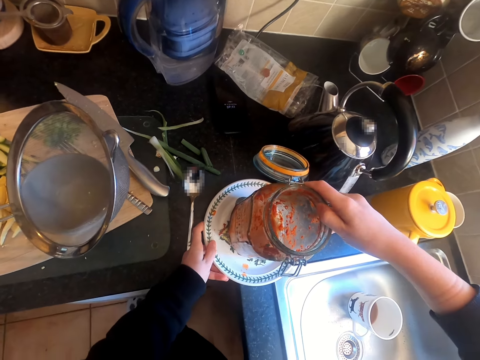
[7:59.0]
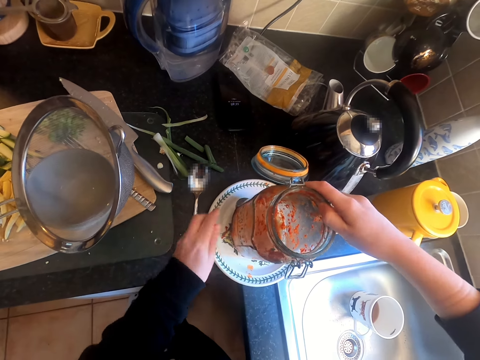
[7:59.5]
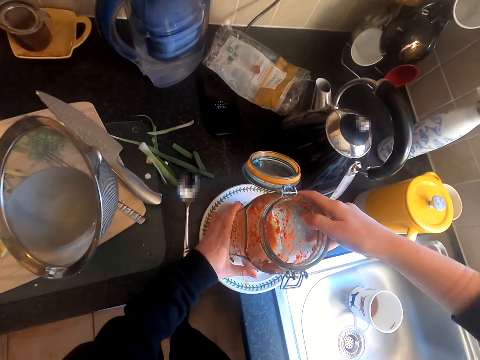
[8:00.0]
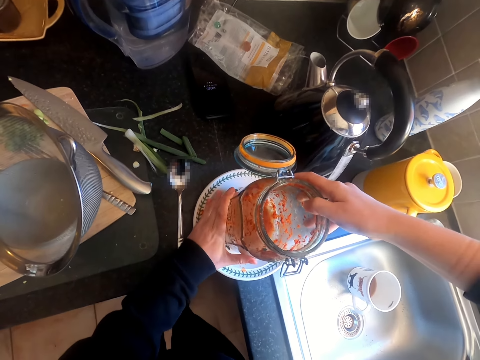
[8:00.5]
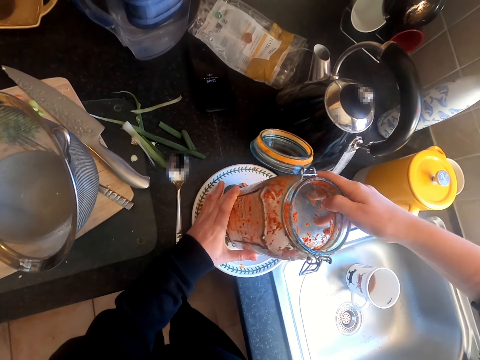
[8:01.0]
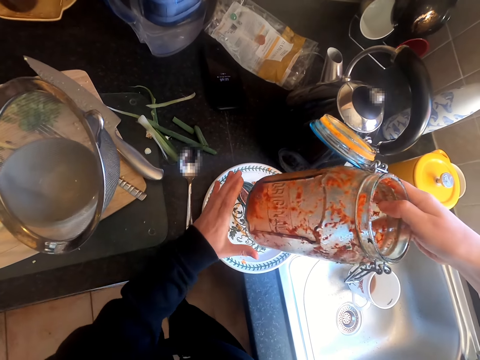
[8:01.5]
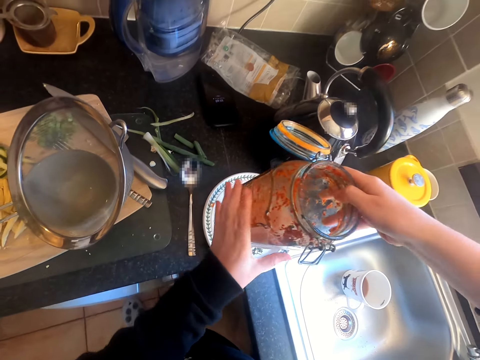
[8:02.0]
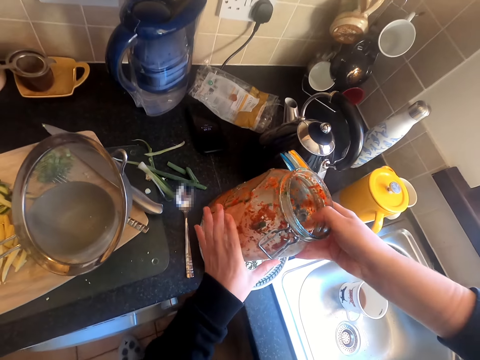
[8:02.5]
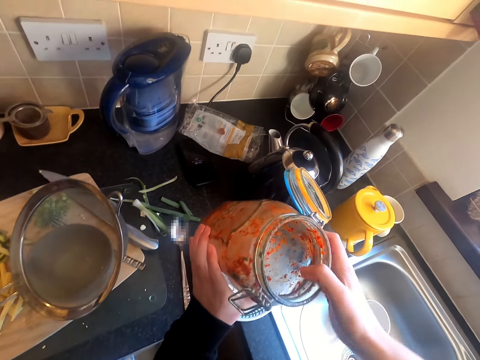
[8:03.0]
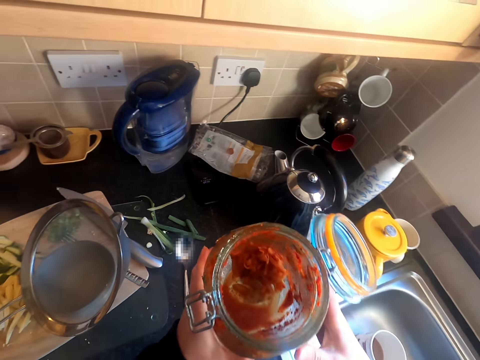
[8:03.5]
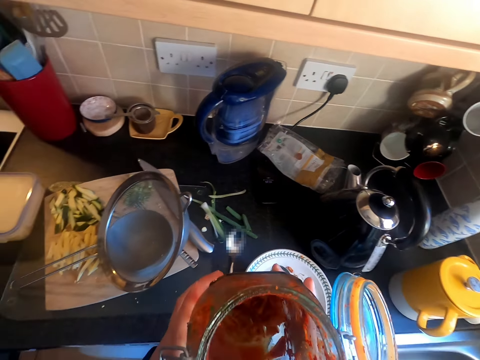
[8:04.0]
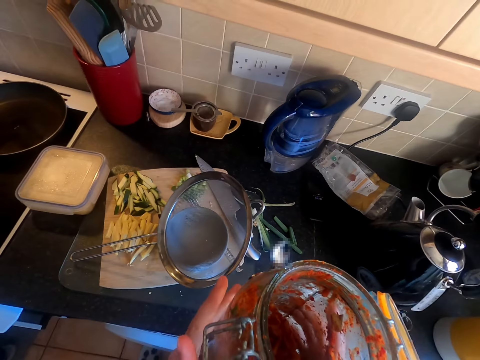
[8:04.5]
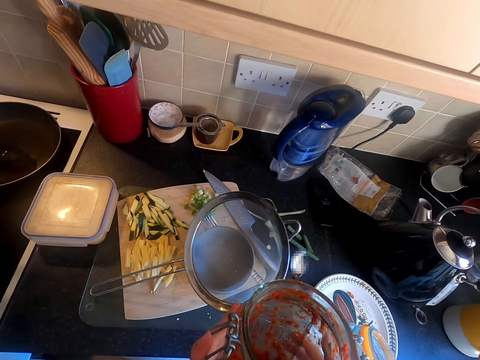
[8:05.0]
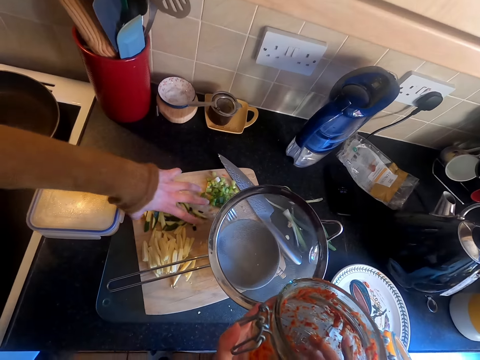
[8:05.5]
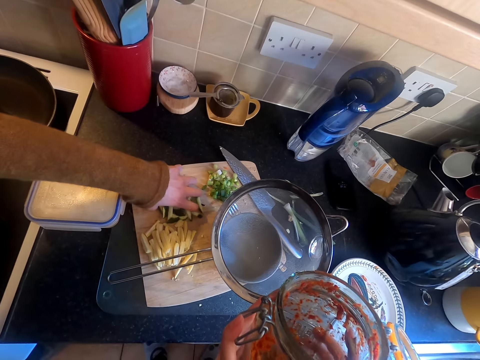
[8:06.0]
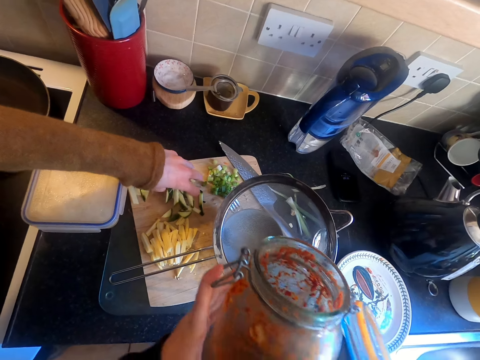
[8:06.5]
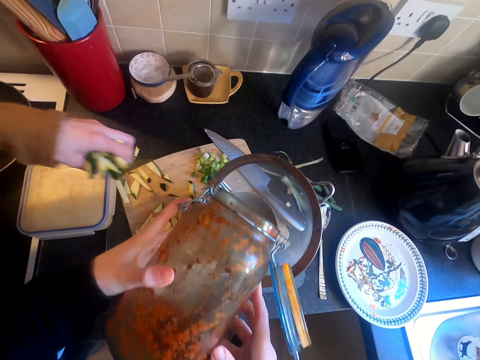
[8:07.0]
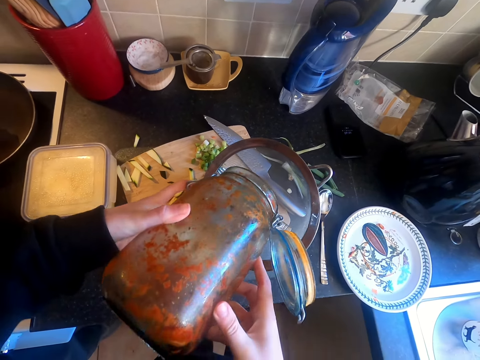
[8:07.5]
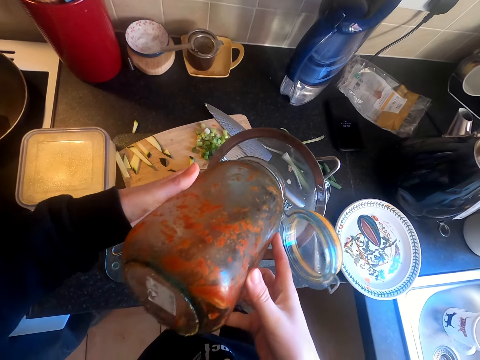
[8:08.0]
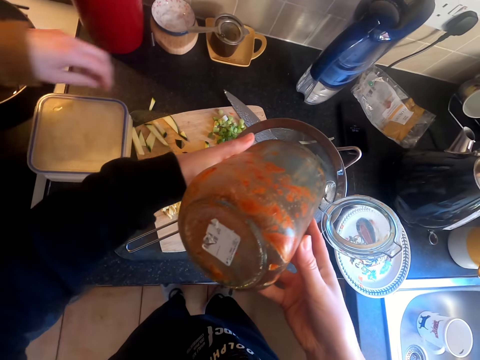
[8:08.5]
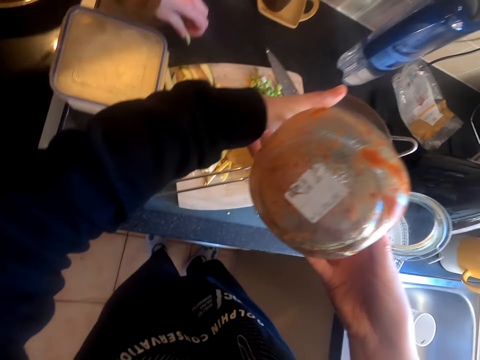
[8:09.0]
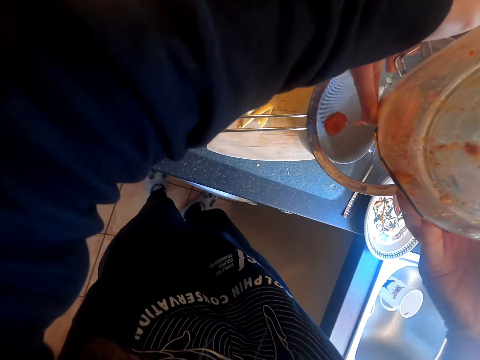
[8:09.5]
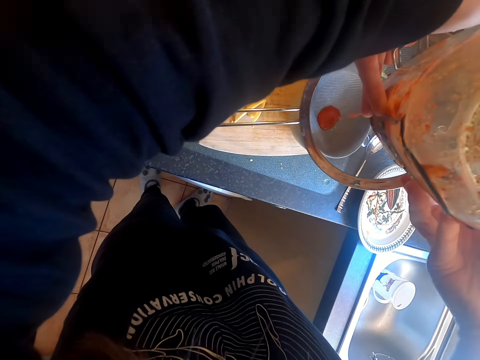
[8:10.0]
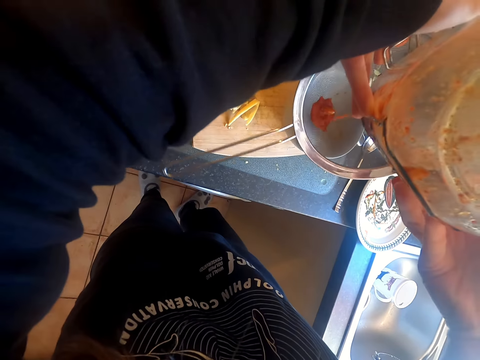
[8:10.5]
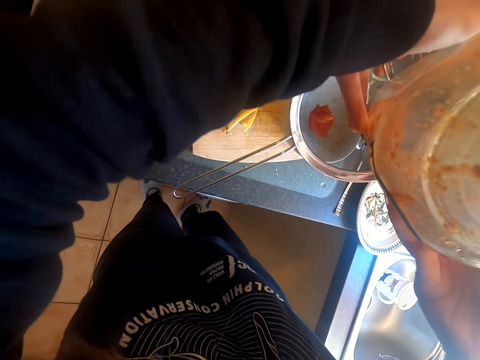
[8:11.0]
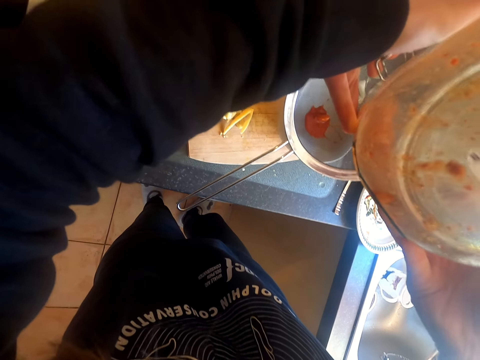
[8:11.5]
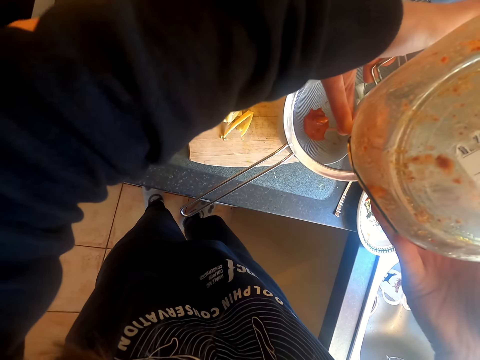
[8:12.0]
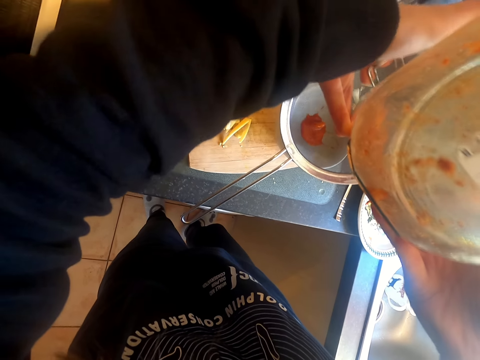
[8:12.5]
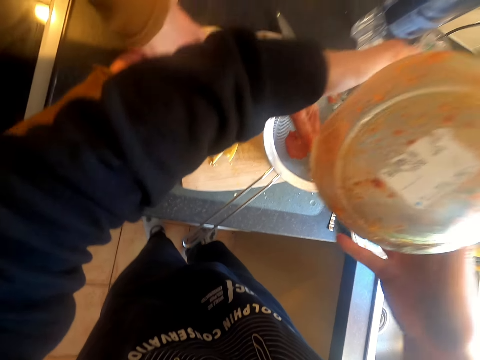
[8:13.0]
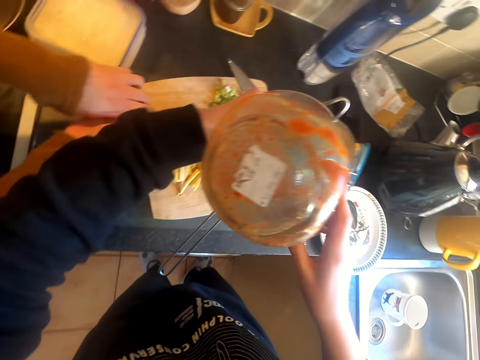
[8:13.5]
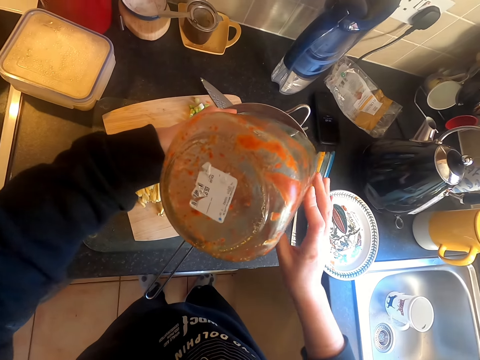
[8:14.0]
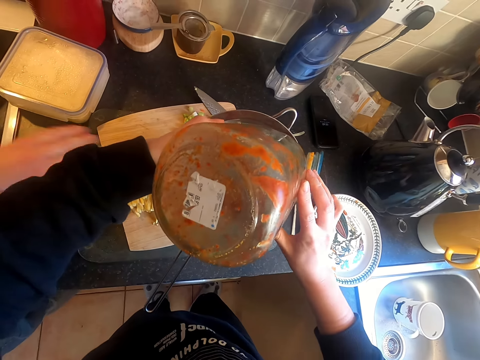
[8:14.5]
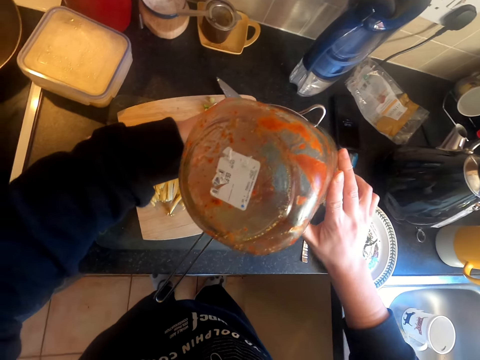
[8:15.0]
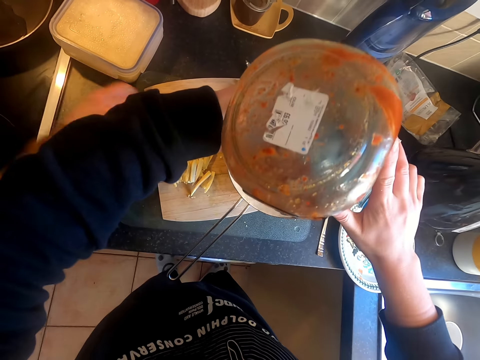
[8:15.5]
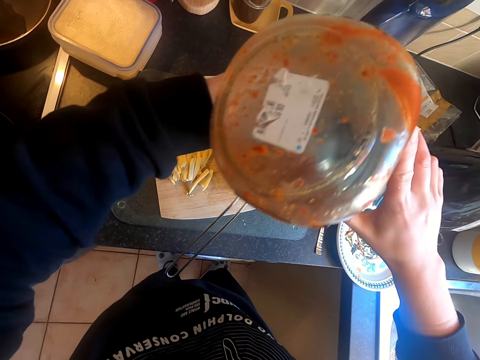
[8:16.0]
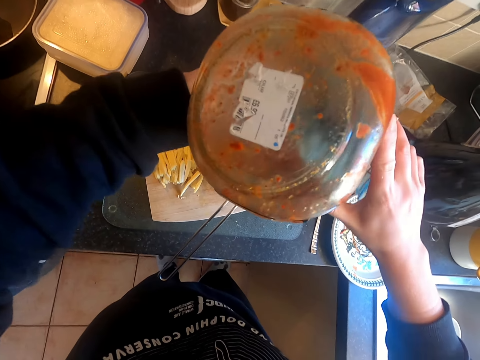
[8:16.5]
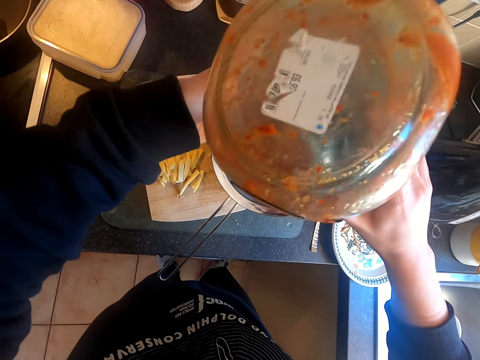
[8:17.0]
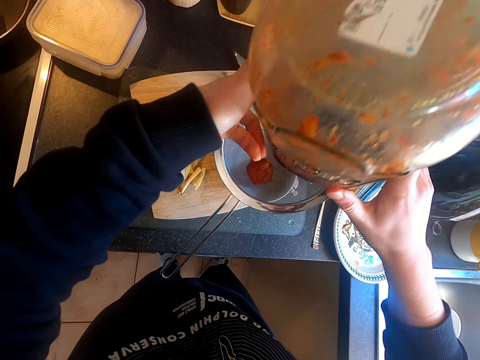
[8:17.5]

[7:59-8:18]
The camera wearer removes the jar from the plate. They pick up the glass jar. A woman picks up a gadget or cucumber from the board. The camera wearer sieves something. They pour something in the sieve. The woman picks up something from the board. The camera wearer pours something in the sieve.

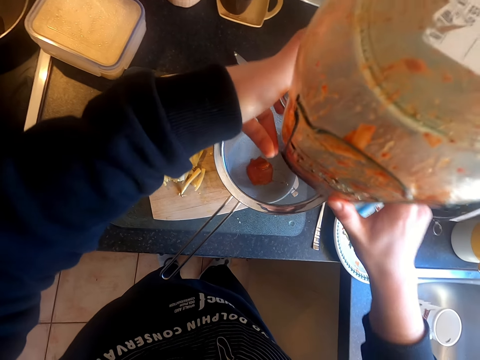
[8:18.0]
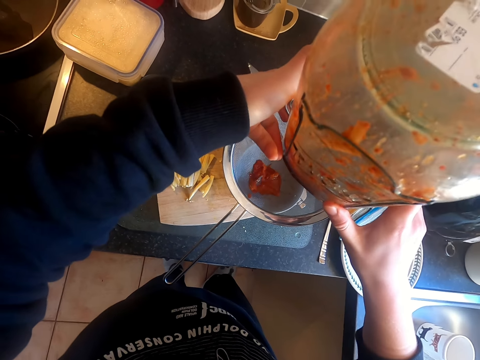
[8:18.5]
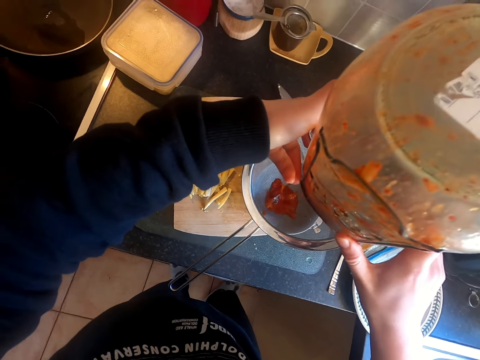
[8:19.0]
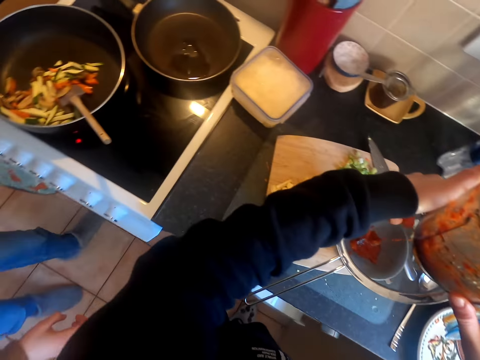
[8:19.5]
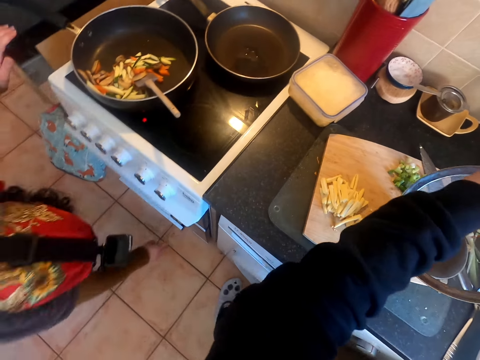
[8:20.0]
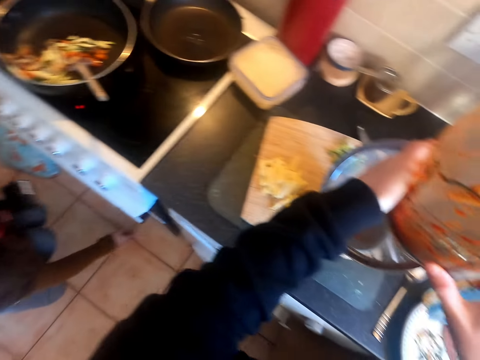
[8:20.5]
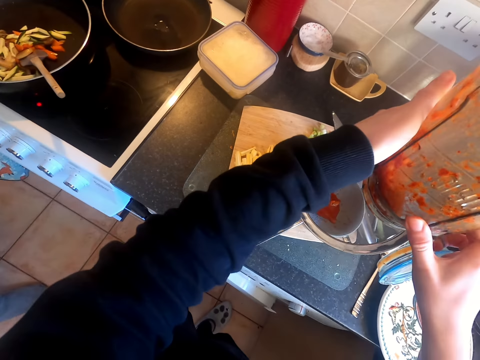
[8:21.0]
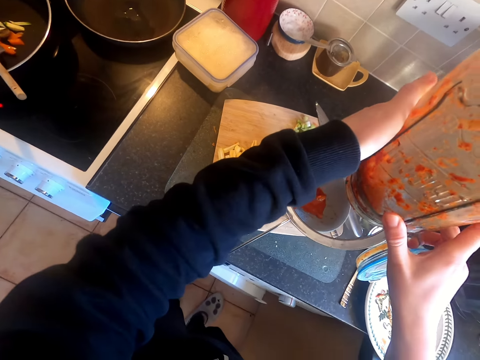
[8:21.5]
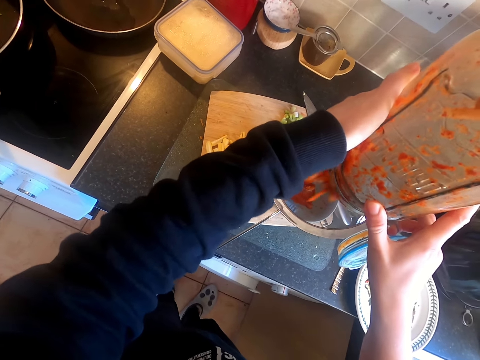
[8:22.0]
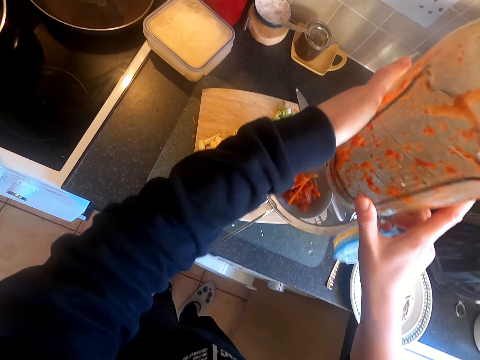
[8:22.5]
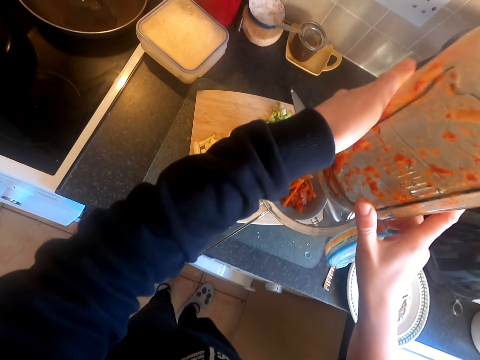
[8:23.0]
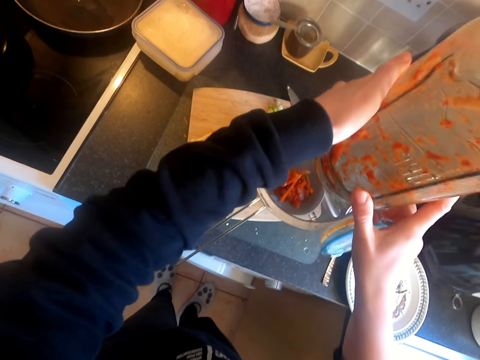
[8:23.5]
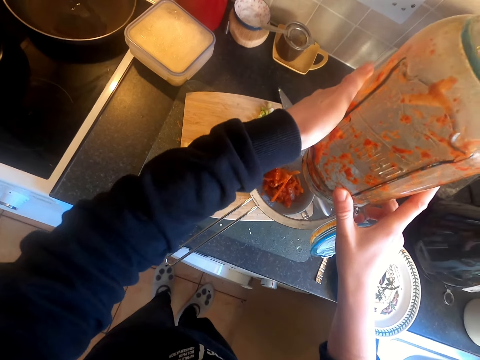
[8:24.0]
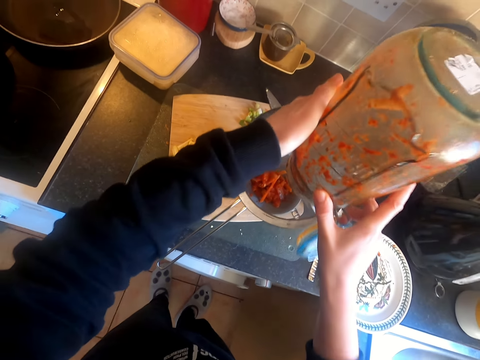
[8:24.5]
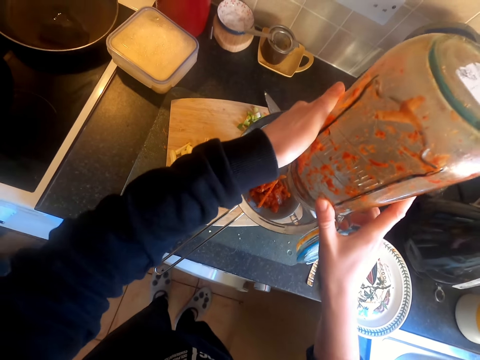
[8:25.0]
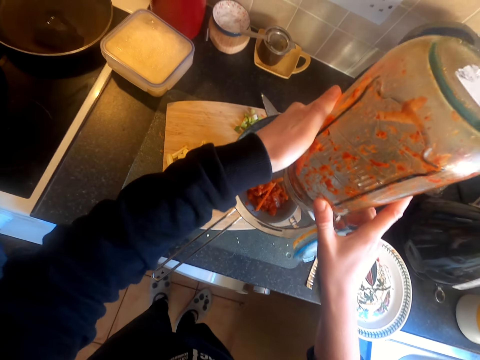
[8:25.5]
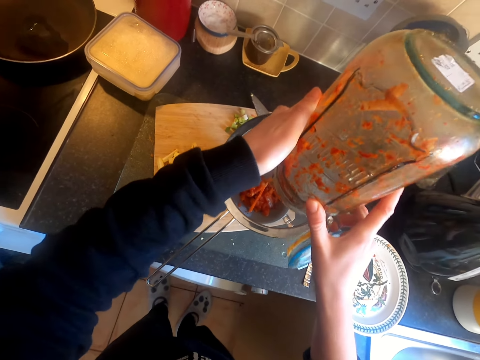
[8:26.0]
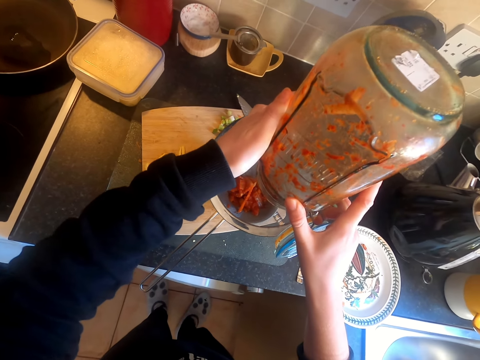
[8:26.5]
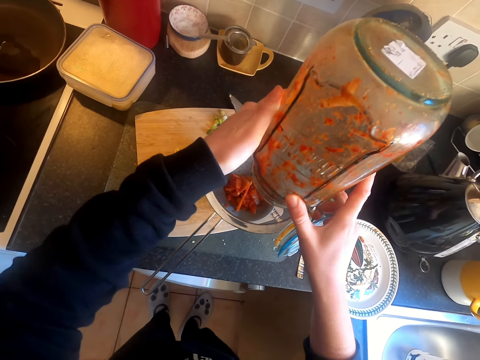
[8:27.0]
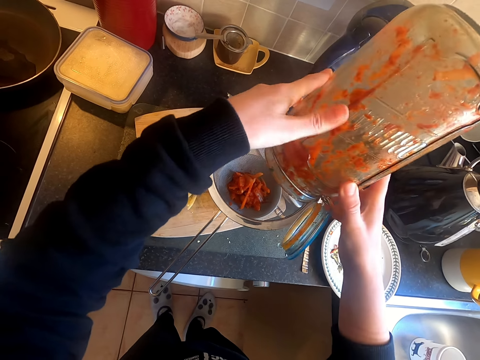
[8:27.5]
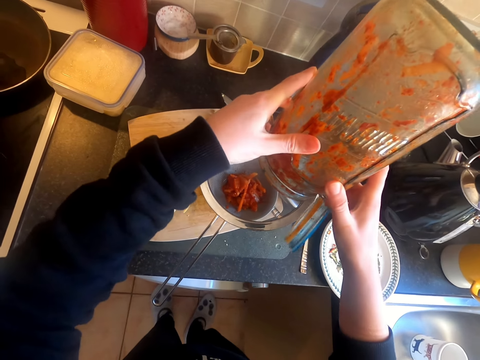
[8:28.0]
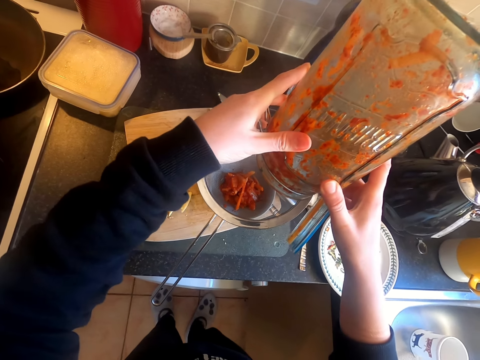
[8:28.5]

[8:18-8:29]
The woman picks up something from the floor. The camera wearer pours something in the sieve. They sieve something.
